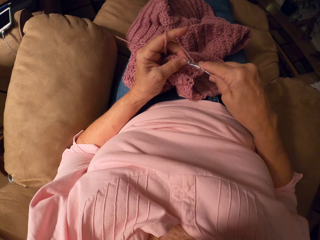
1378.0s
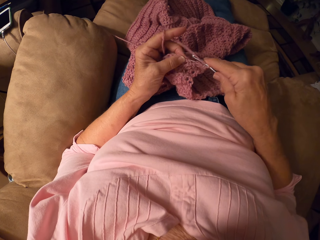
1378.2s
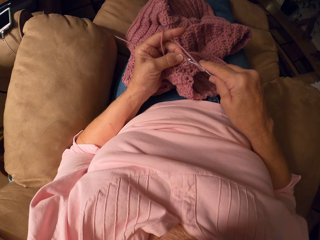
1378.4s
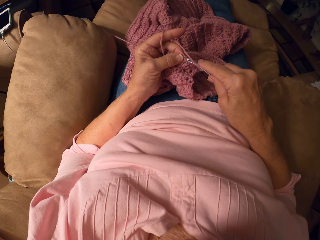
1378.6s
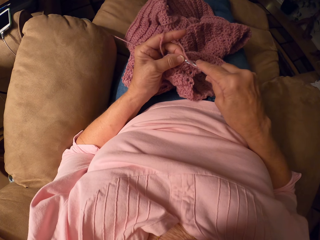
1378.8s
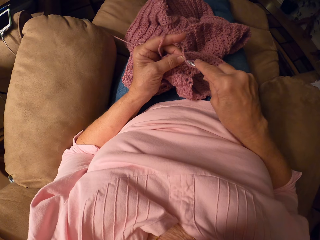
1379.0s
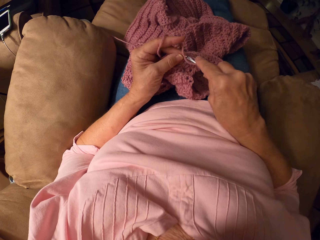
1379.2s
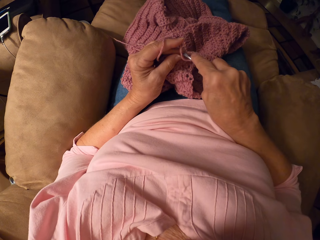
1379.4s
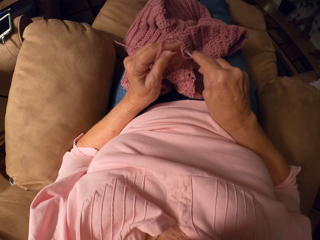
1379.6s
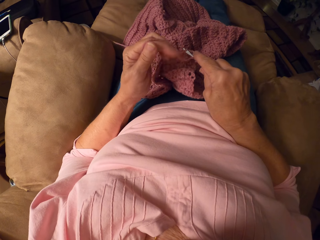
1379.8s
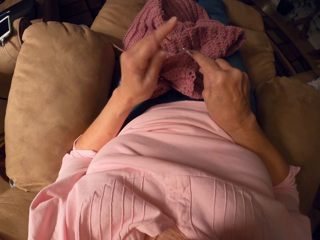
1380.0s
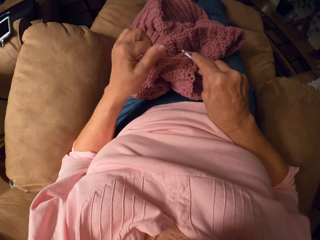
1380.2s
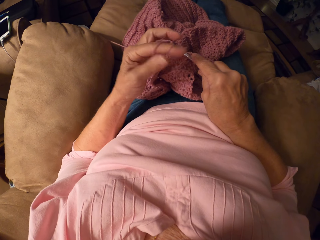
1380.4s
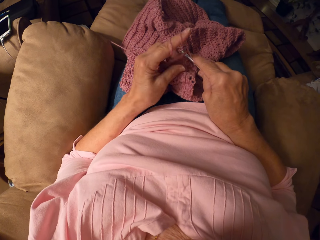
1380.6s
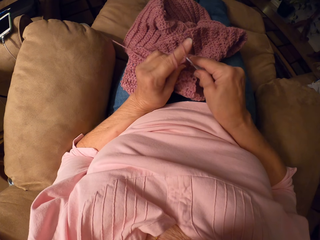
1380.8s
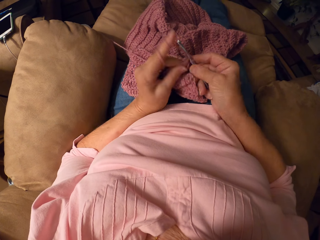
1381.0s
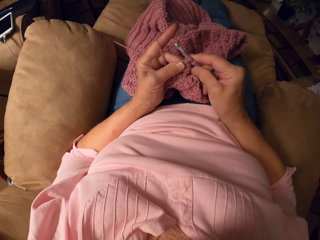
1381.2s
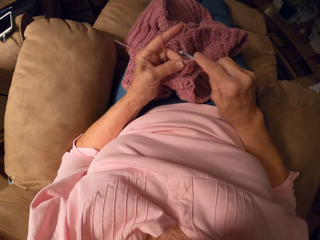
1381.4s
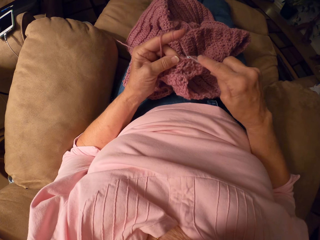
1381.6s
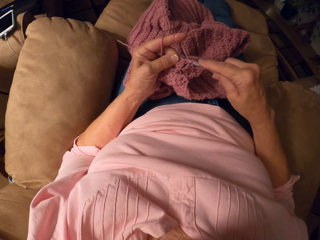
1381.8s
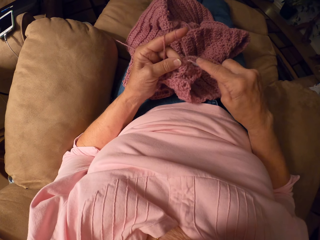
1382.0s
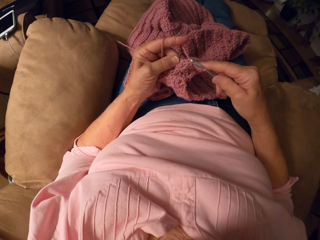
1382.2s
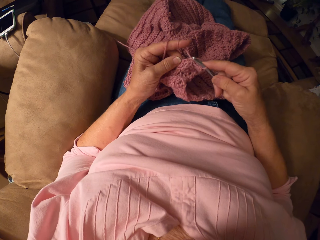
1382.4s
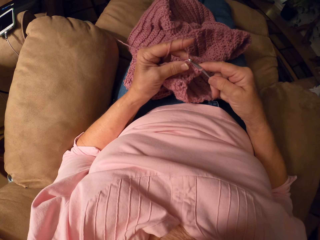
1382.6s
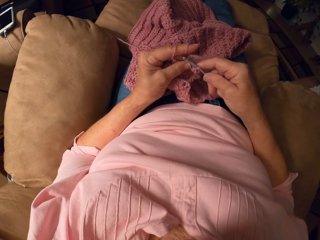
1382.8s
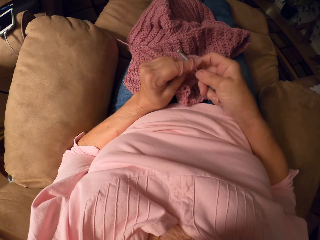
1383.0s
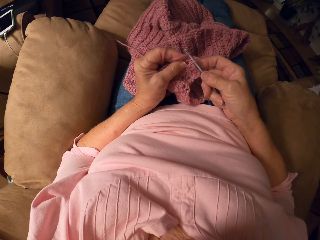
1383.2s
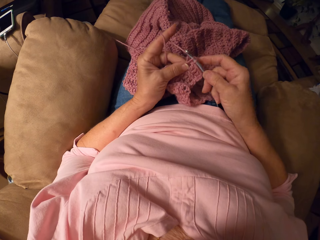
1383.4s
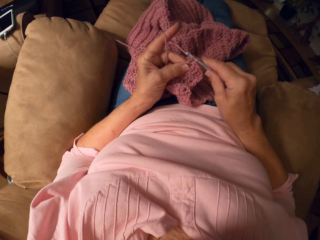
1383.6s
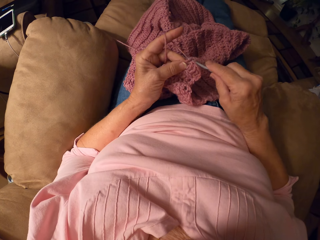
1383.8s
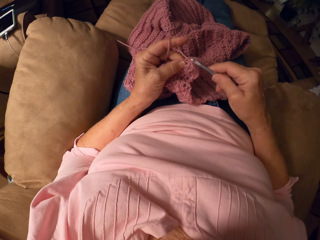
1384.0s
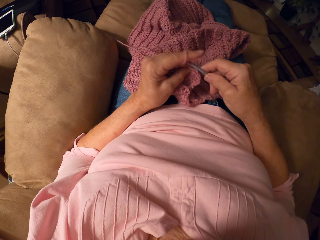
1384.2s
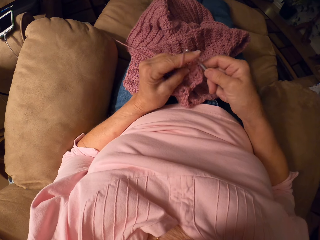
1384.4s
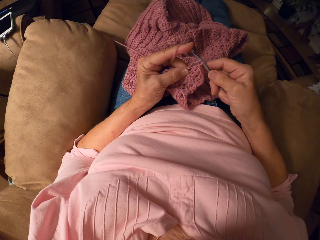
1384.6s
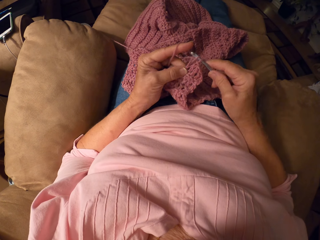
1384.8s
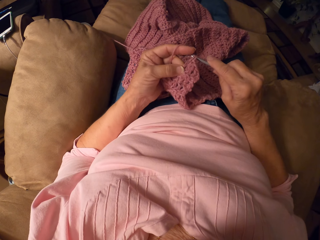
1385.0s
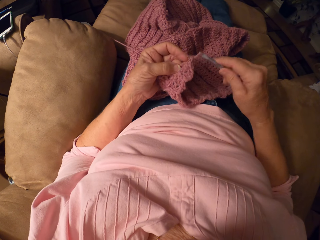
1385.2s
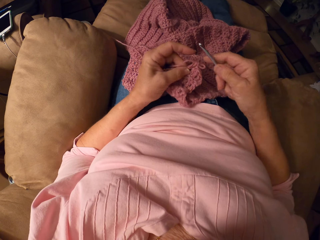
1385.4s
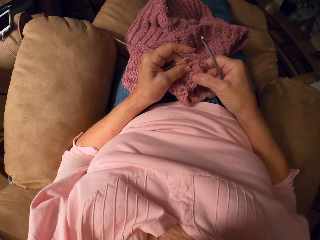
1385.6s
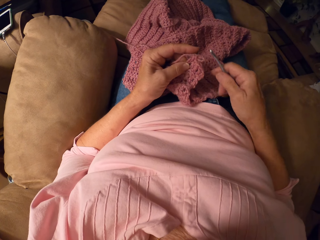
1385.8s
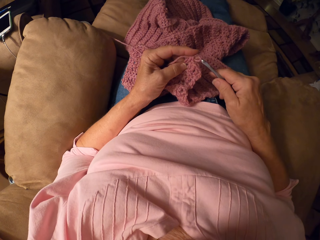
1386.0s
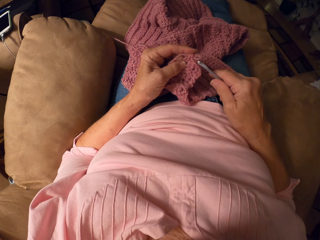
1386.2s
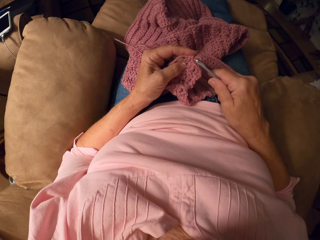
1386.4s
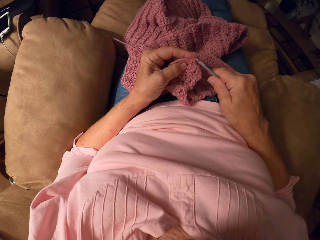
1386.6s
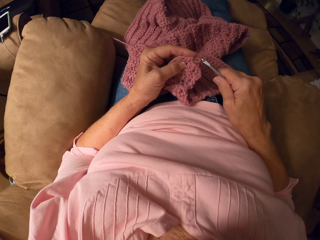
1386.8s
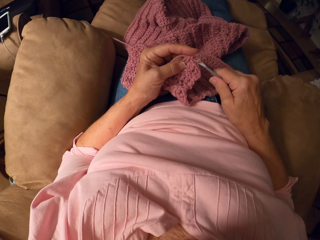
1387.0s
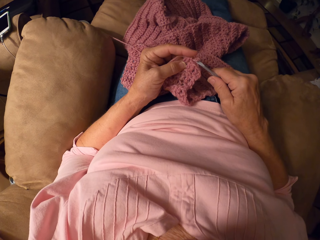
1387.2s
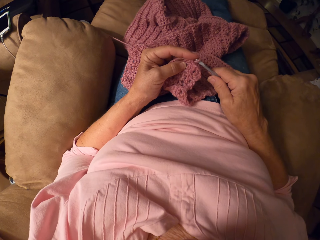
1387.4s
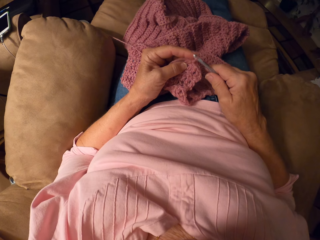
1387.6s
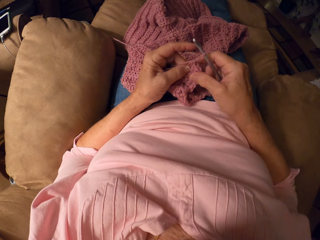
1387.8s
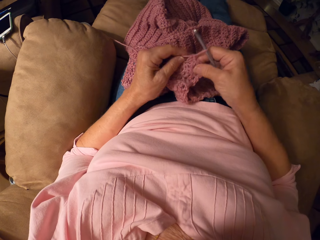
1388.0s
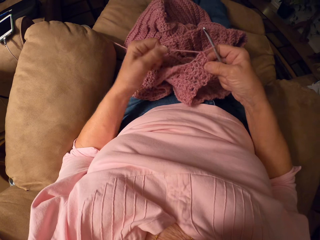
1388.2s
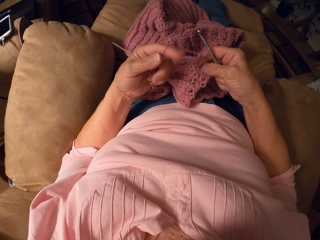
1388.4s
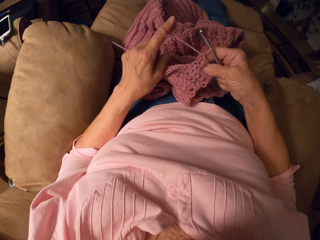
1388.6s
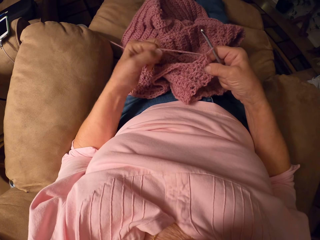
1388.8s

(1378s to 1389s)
The camera wearer rolls the crochet thread on the index finger of her left hand. She pulls the thread with a finger. She knits the cloth with a crochet hook and the thread. She rolls the crochet thread on the index finger of her left hand.

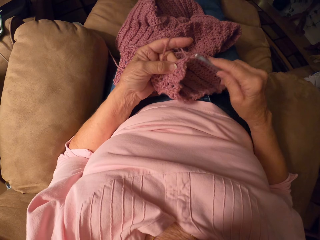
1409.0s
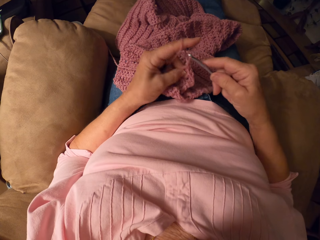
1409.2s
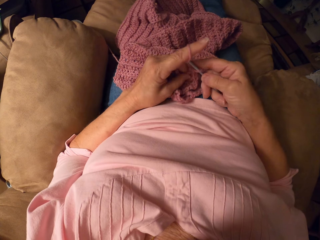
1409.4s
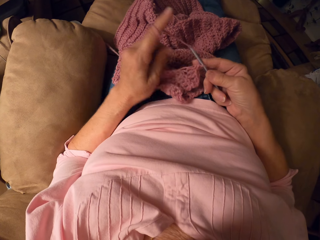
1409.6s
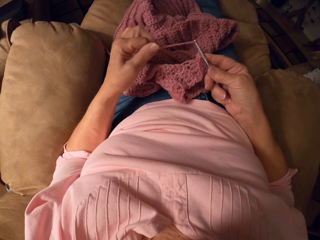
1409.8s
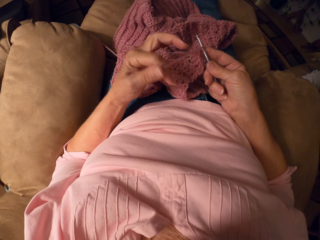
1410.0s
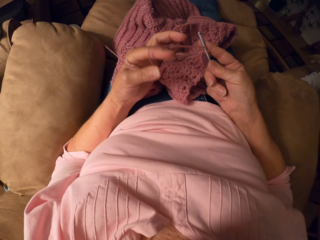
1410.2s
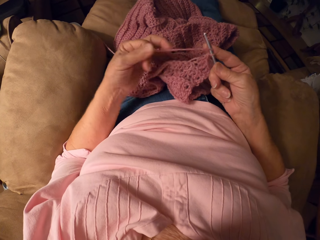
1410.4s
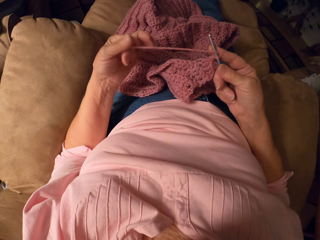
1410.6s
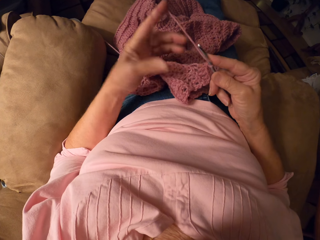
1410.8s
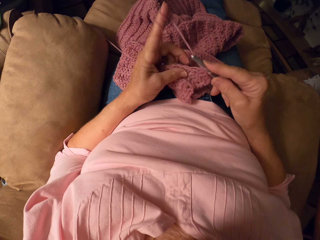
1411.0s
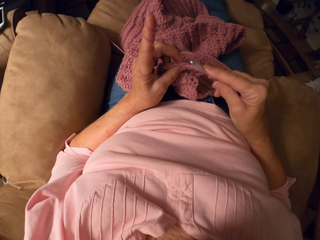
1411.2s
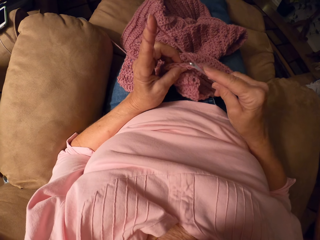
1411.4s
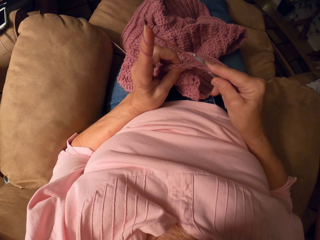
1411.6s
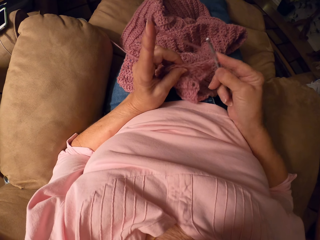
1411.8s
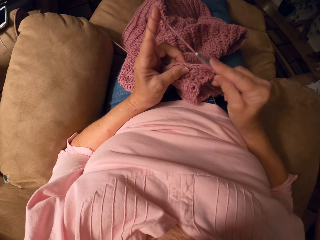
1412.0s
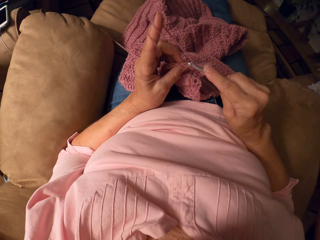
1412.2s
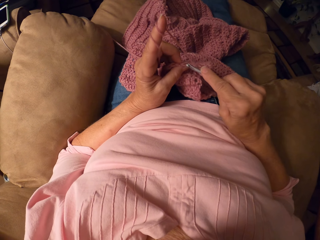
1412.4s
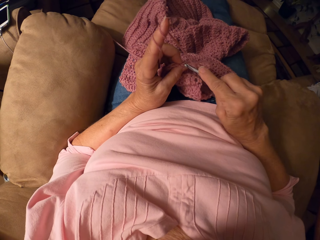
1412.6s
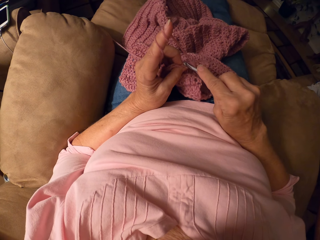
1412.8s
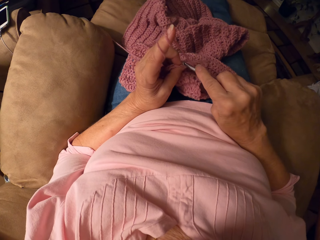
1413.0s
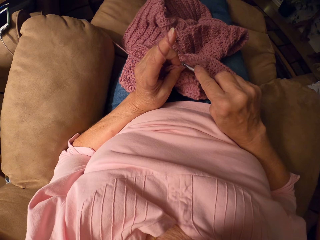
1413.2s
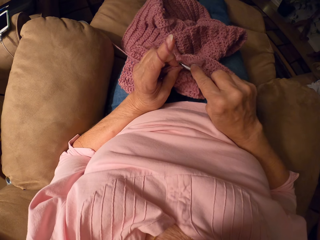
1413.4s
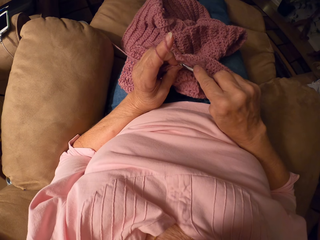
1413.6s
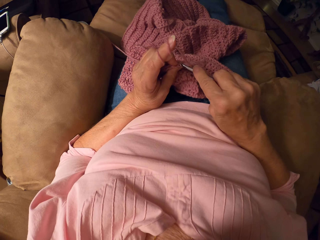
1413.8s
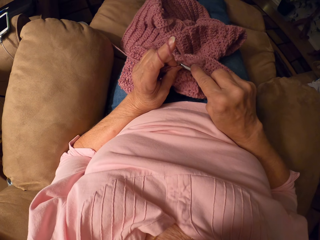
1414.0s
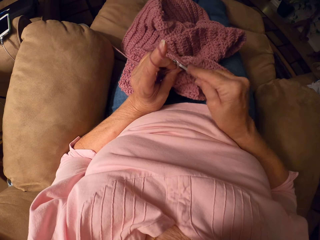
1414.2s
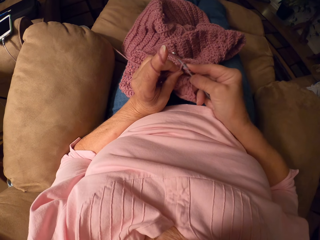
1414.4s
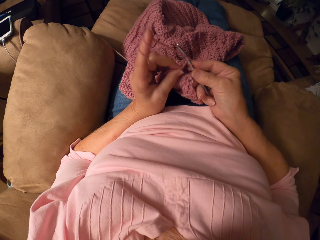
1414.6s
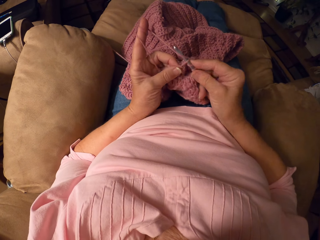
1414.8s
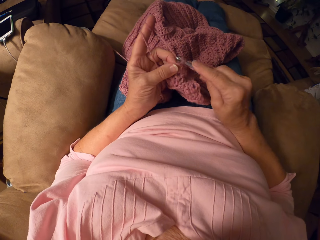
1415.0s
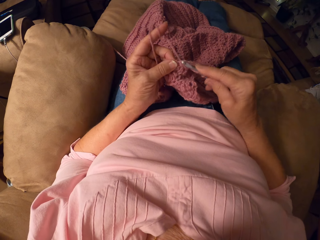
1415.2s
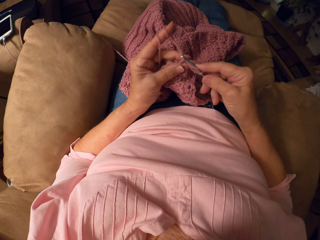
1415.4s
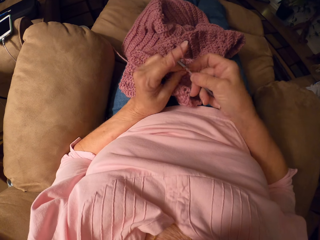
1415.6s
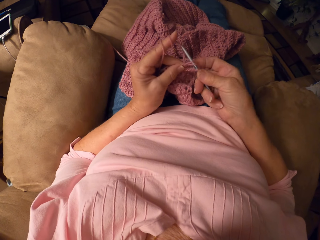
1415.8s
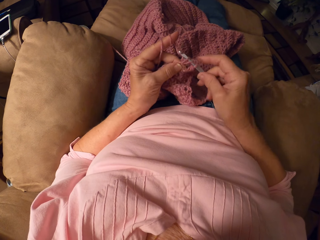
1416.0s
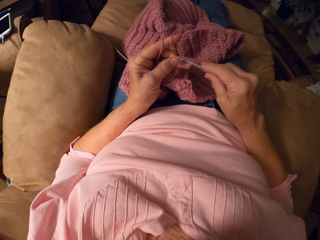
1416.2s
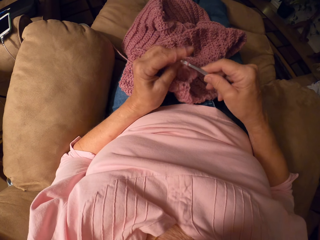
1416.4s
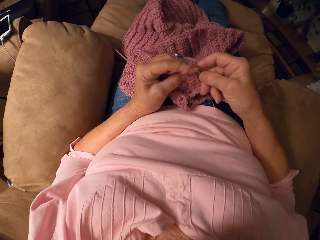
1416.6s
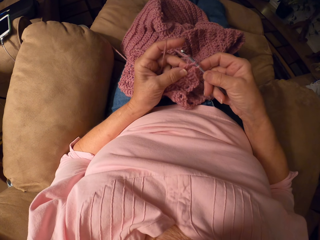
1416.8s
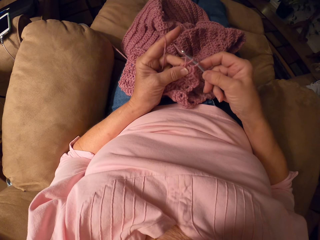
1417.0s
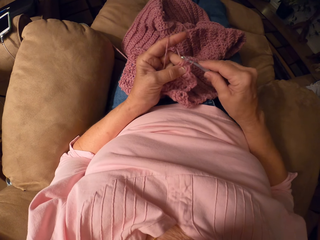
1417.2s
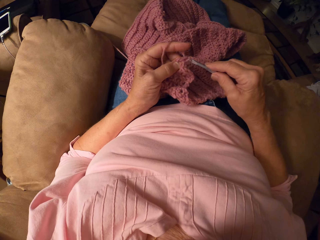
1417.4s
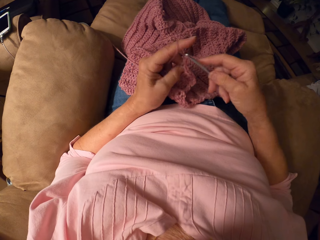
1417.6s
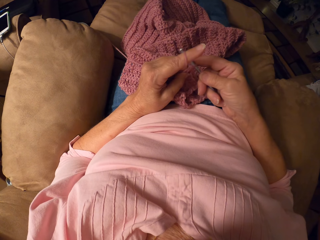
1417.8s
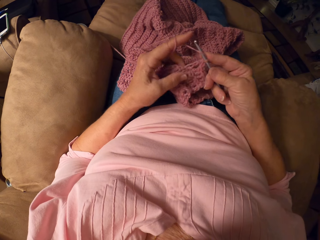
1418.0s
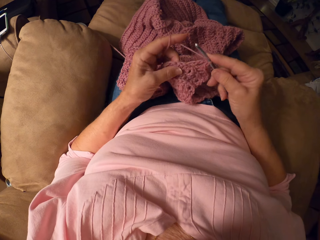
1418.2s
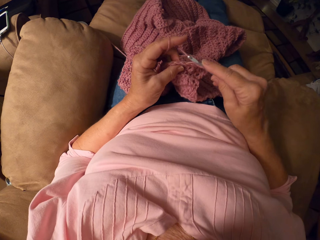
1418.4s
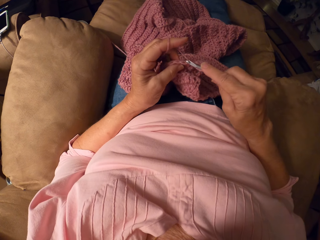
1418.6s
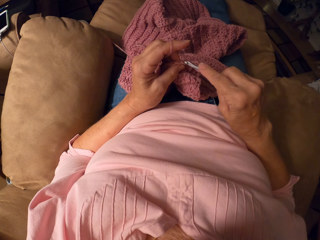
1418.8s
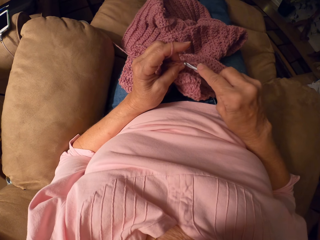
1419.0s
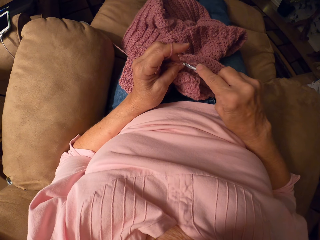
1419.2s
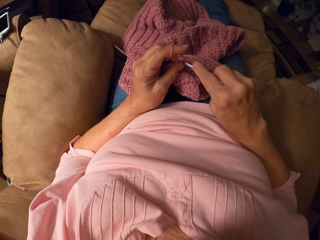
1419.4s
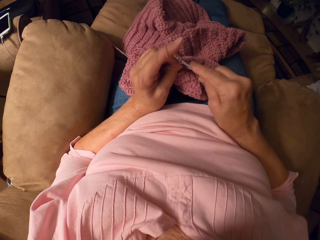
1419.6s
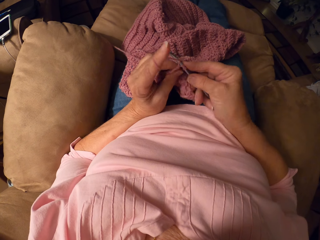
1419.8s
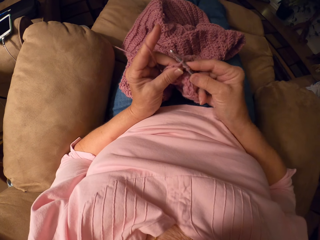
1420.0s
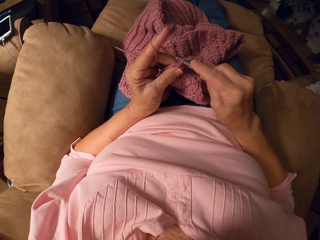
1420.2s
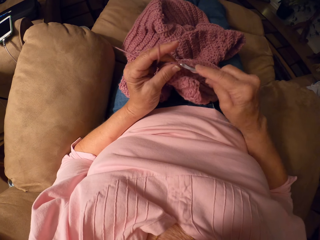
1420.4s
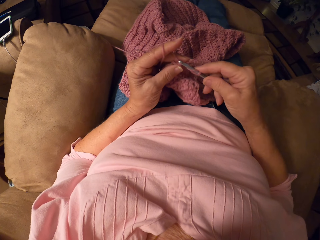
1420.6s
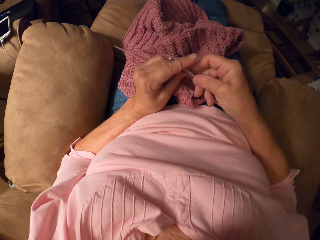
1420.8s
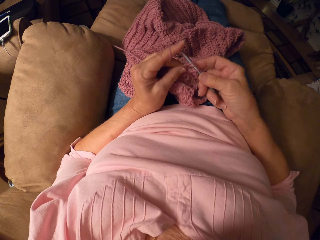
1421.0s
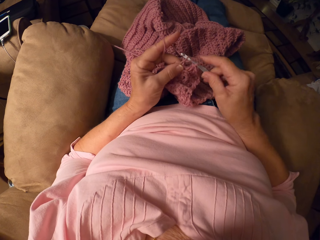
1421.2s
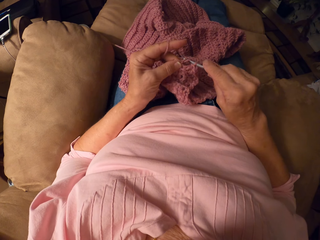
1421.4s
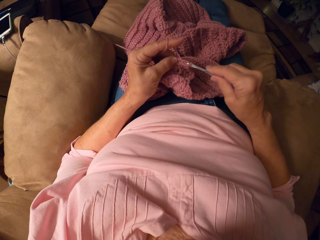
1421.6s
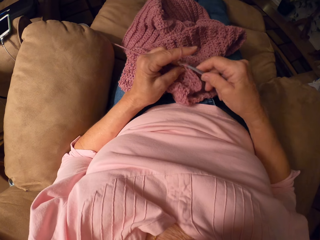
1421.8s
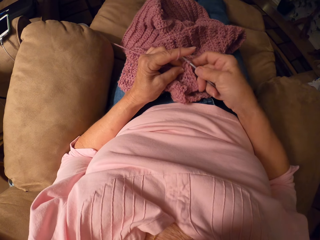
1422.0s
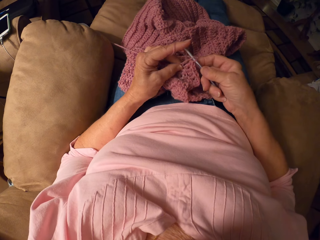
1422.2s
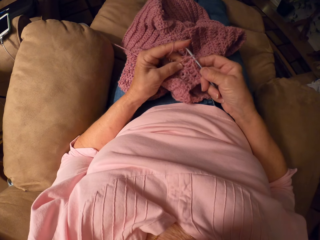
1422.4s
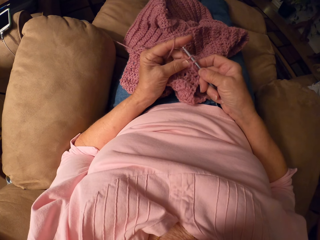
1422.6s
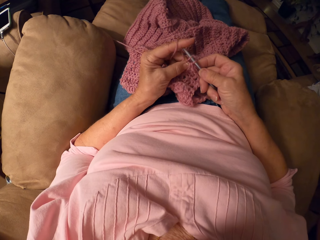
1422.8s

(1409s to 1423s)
The camera wearer pulls the thread with the finger. They knit the cloth with a crochet hook and the thread.
